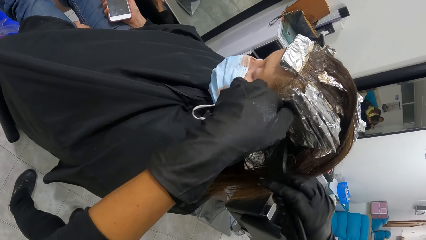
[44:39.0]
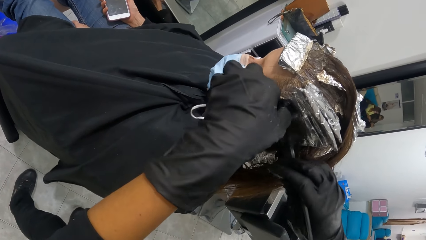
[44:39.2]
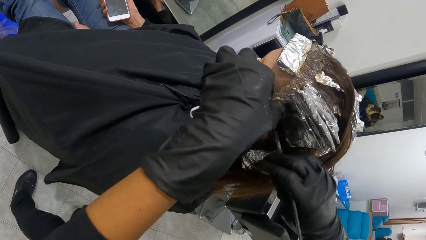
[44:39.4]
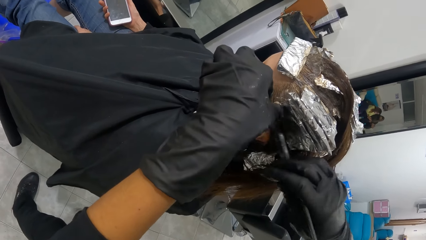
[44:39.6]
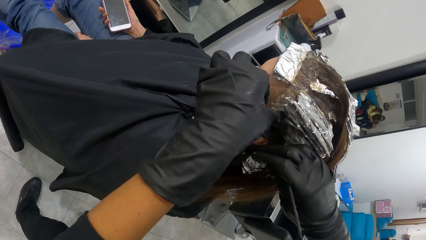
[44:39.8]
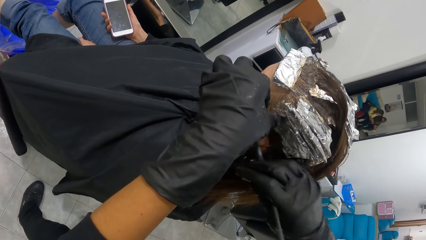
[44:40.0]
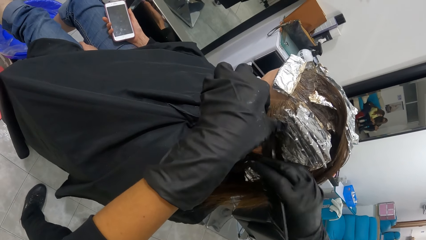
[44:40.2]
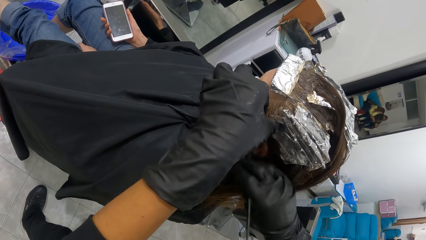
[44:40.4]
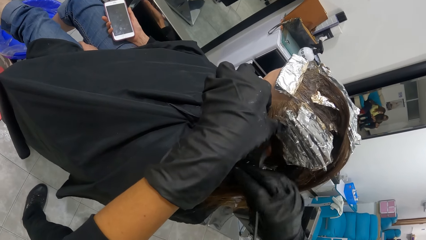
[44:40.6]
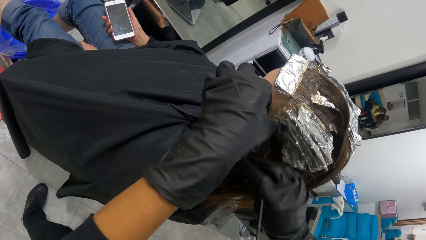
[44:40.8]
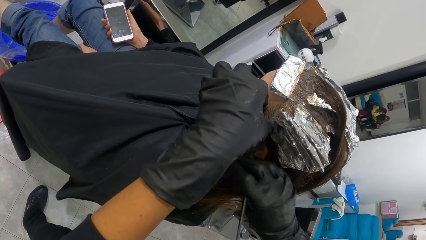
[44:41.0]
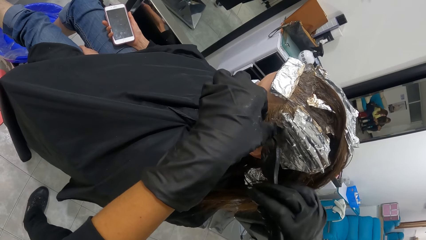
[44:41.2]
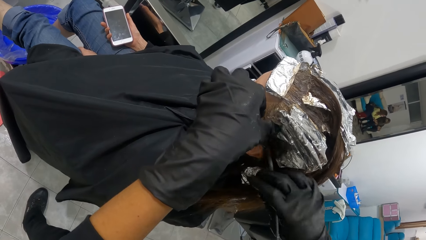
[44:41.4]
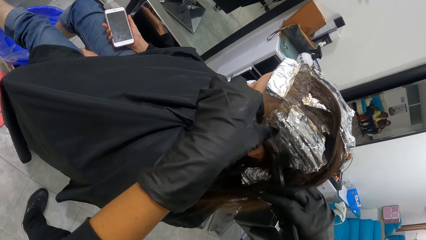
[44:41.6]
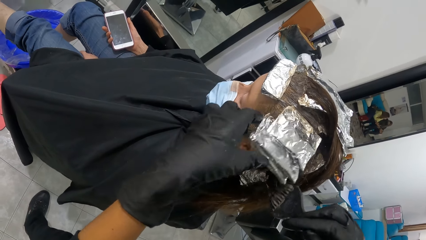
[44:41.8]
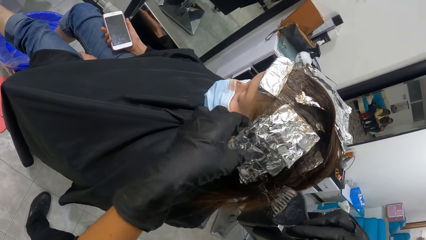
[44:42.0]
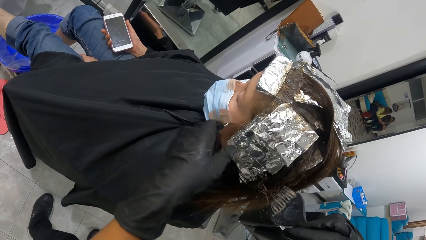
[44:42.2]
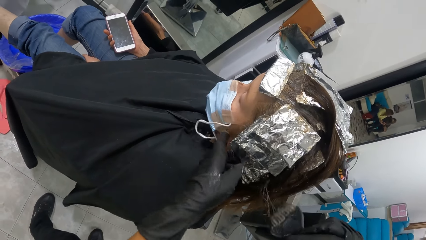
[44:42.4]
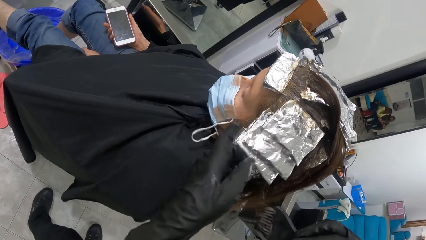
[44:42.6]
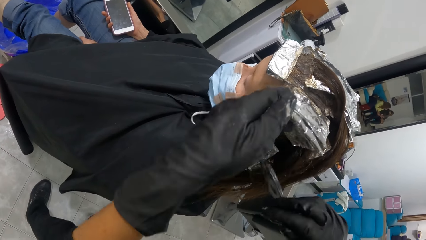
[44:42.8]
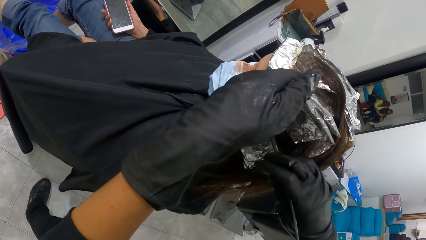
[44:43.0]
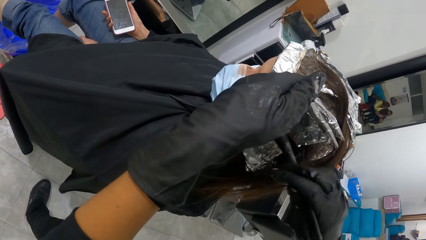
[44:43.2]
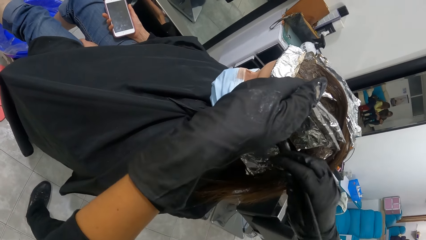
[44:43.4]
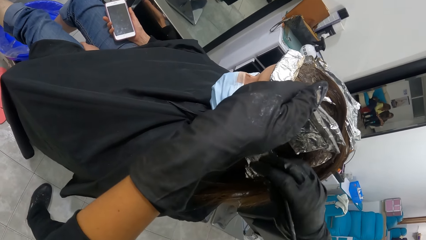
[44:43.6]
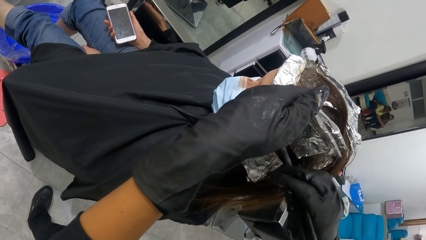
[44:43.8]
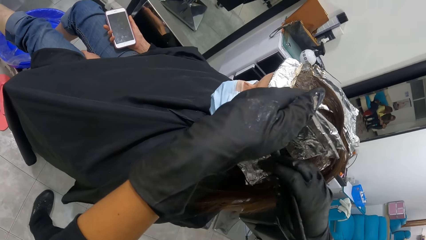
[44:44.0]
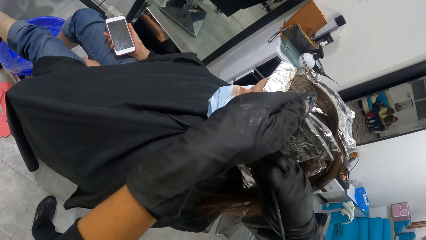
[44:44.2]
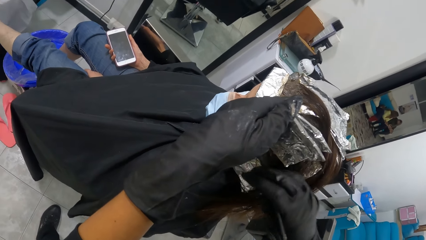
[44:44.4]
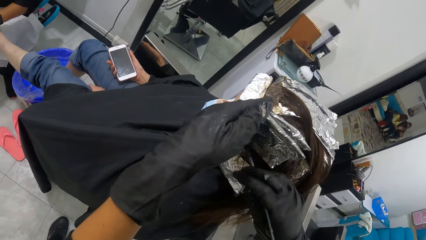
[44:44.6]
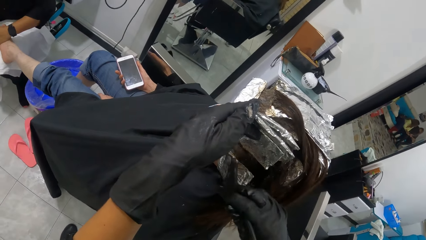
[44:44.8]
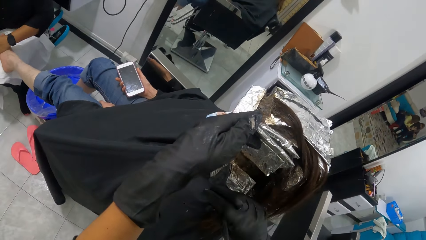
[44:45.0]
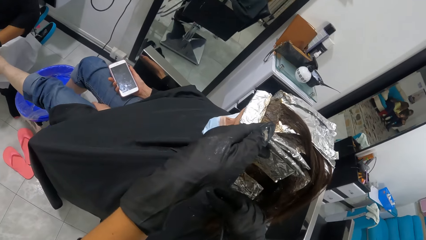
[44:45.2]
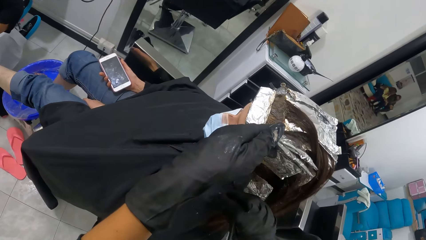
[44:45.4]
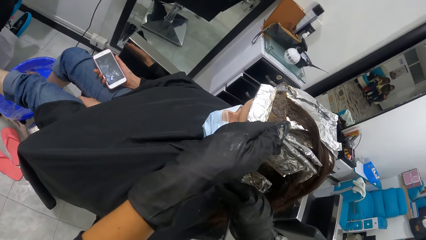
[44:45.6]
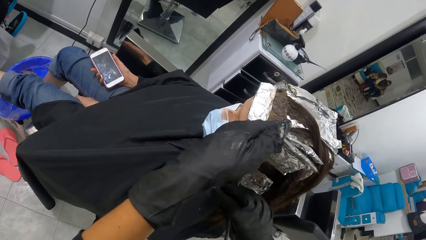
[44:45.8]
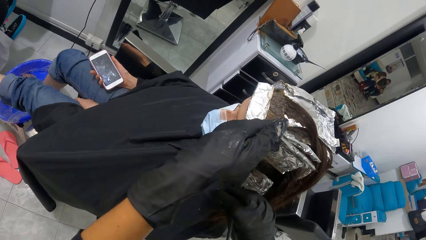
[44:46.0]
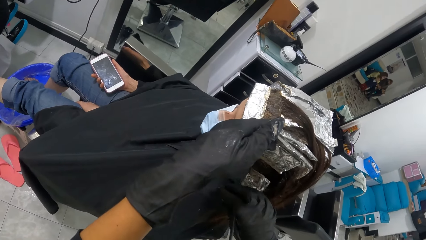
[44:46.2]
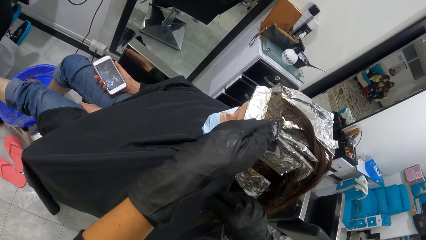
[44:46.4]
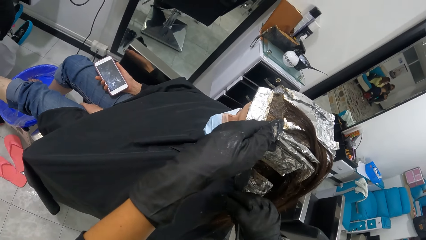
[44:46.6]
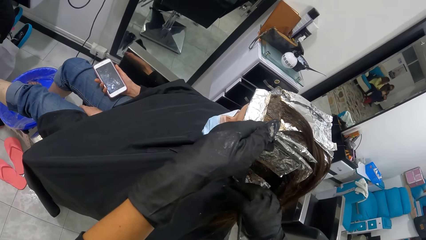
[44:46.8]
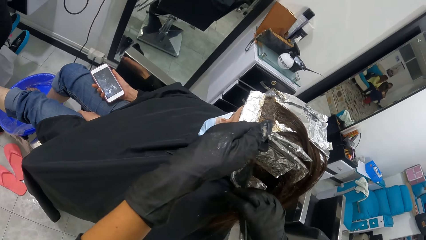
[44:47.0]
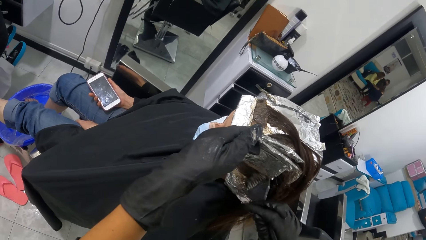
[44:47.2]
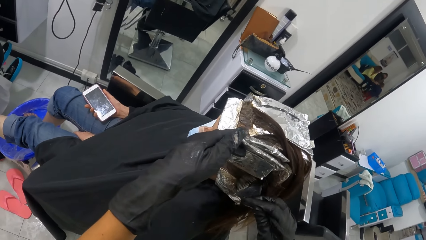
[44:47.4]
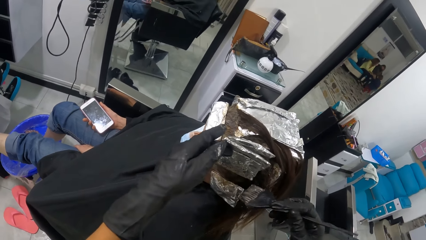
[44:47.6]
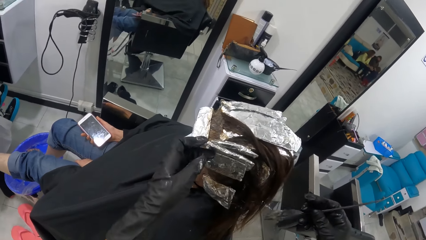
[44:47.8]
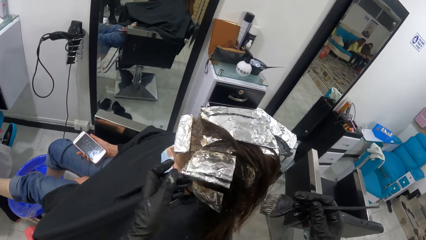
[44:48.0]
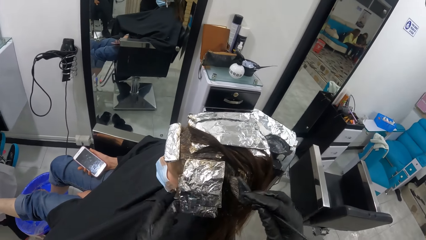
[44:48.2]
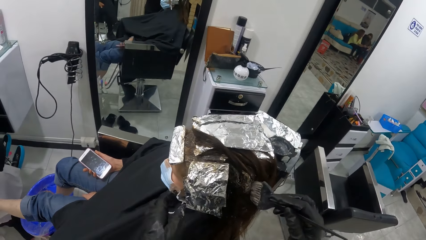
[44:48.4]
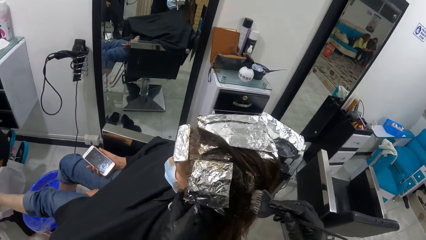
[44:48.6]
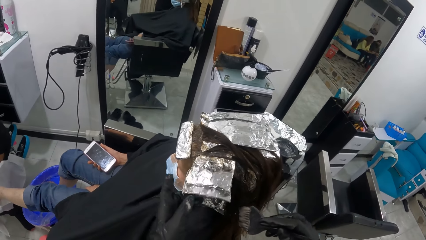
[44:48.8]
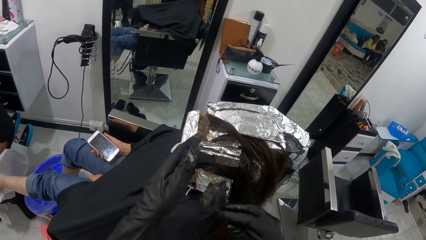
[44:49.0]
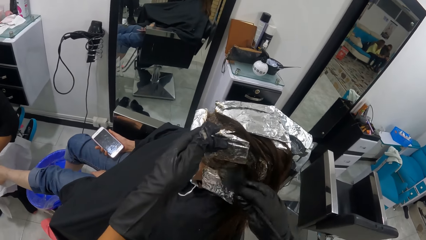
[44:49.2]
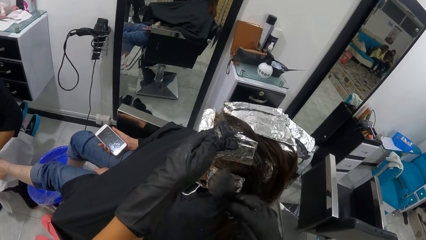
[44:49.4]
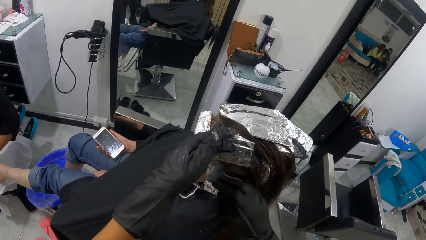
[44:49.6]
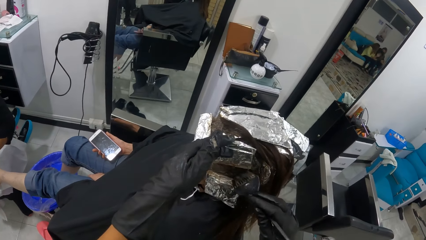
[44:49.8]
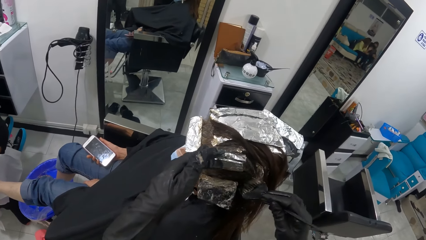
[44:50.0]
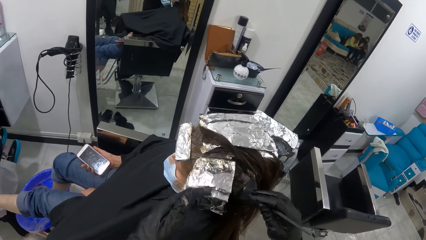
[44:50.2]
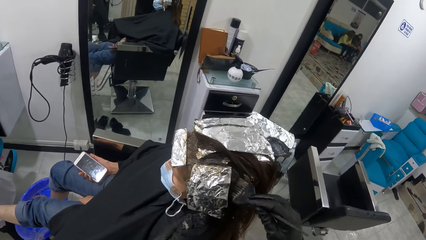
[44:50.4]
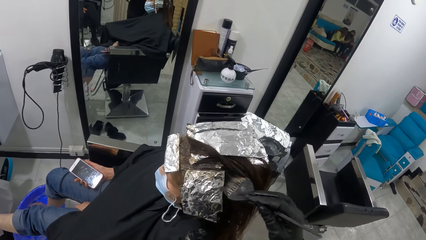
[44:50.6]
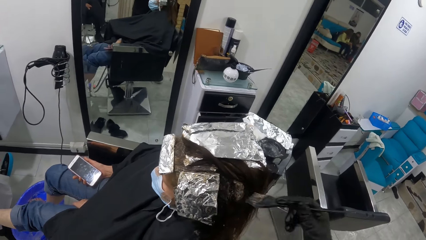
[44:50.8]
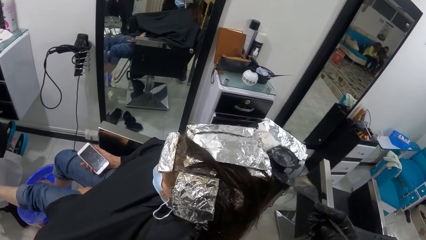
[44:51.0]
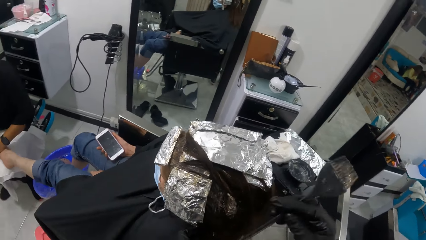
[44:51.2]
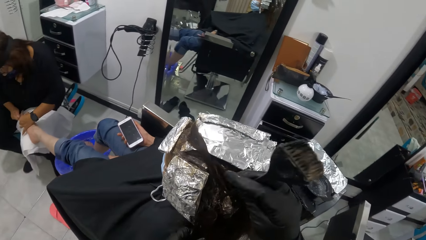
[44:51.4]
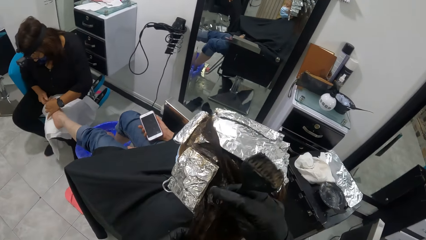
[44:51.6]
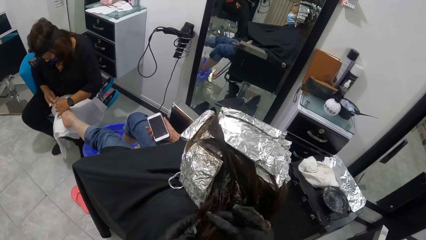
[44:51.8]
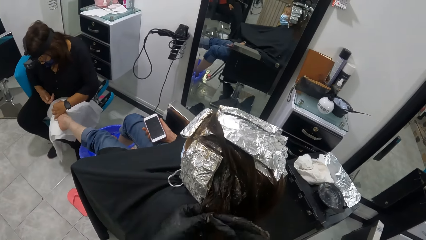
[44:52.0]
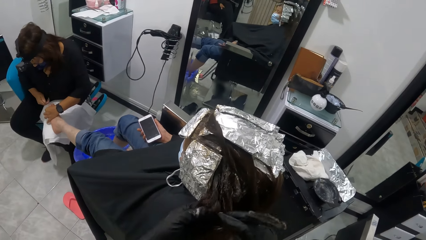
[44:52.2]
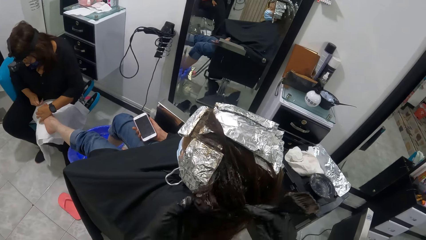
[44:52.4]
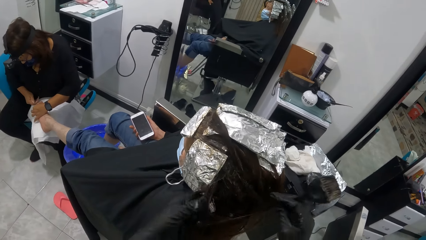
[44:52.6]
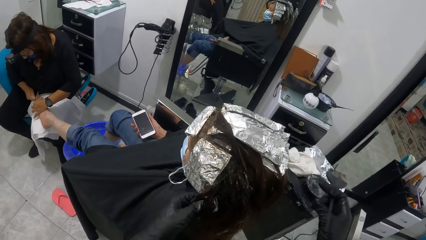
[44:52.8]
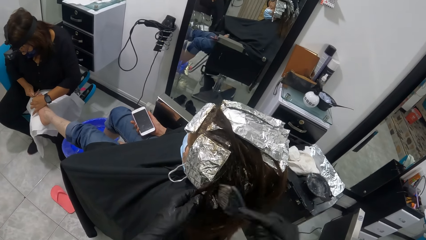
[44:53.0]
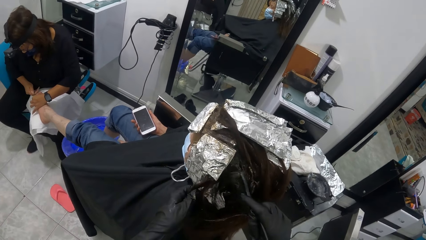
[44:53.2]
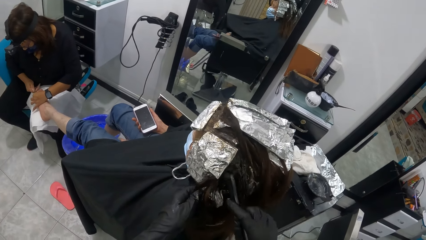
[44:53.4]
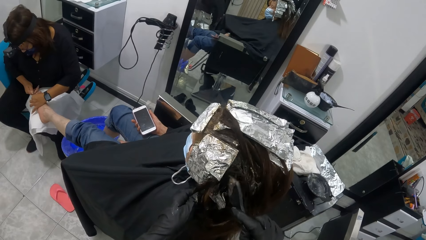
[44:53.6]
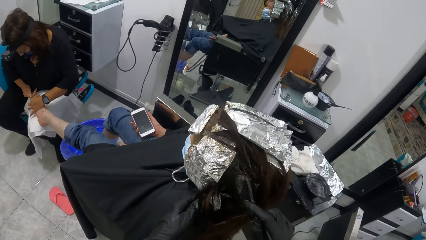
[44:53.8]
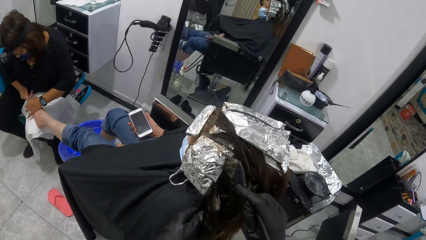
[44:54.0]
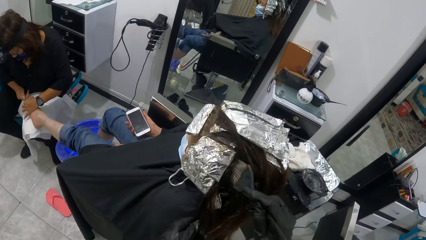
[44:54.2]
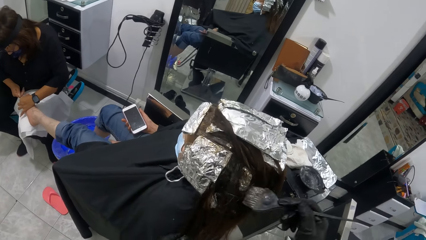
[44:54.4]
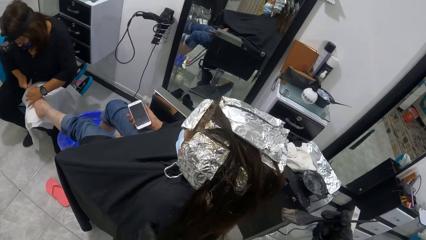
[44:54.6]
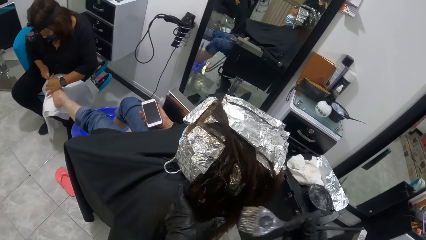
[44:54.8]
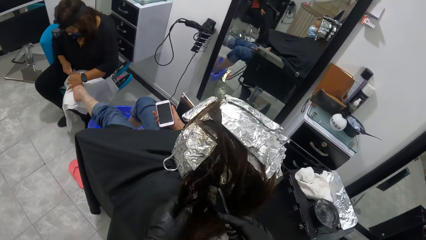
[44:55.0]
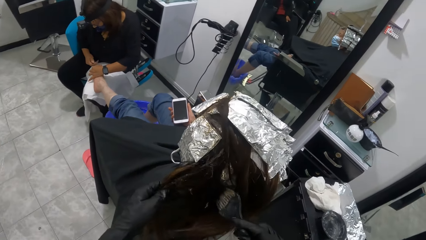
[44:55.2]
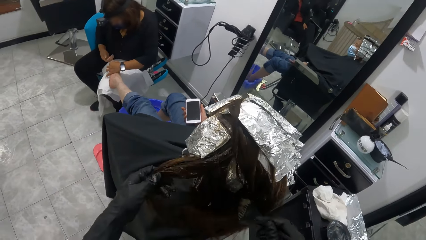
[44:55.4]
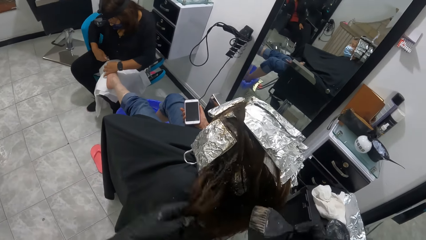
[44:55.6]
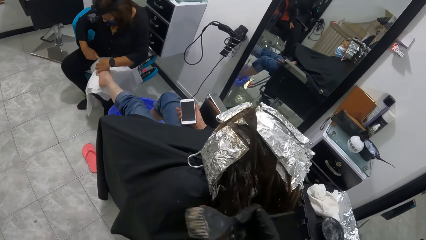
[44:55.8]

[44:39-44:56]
The camera wearer flips the foil papers. She lifts the foil paper attached to the woman's hair with her left gloved hand. She applies relaxer on the woman's hair with the brush in her right gloved hand. She flips the foil papers. She lifts the foil papers. She applies something on the woman's hair with the brush. She flips the foil papers. She pulls the brush off the woman's hair. She adjusts the woman's hair with the brush in her right hand. She divides the woman's hair with the brush. Another woman shapes the woman's nails with a nail file. The camera wearer applies relaxer on the woman's hair with the brush in her right gloved hand.
